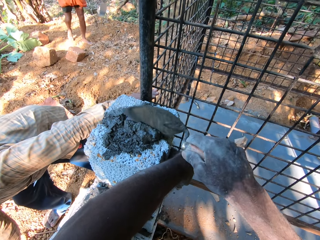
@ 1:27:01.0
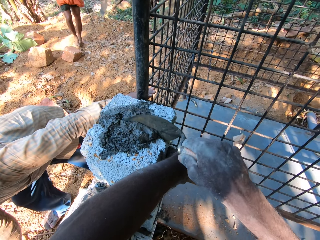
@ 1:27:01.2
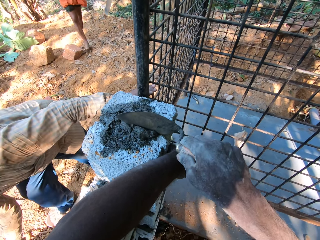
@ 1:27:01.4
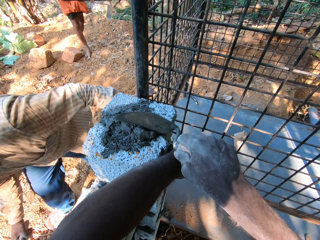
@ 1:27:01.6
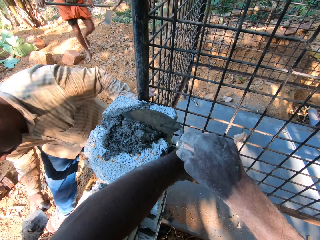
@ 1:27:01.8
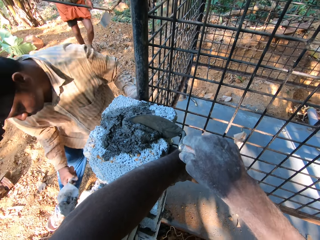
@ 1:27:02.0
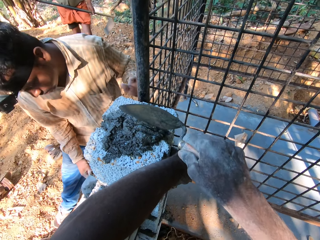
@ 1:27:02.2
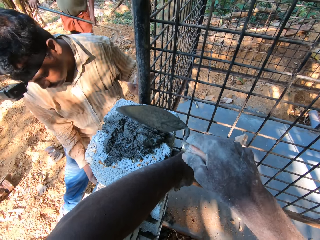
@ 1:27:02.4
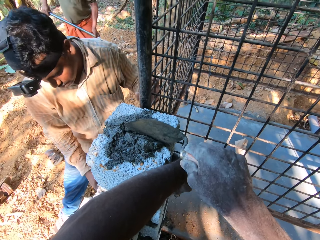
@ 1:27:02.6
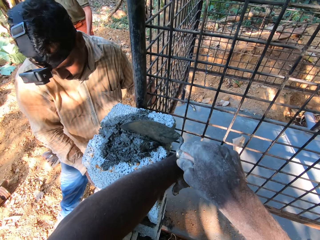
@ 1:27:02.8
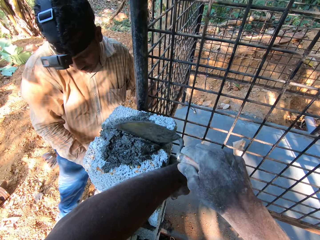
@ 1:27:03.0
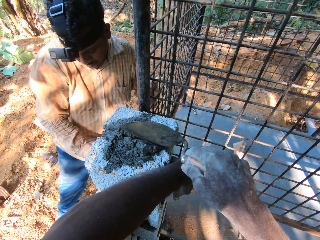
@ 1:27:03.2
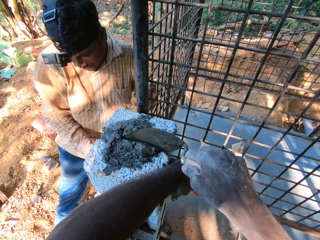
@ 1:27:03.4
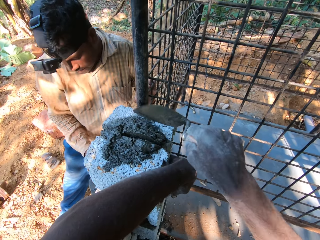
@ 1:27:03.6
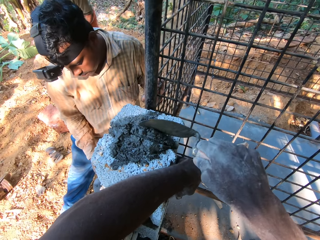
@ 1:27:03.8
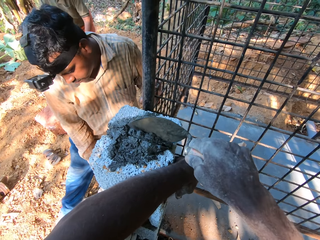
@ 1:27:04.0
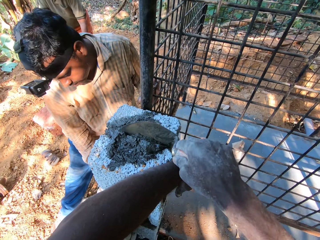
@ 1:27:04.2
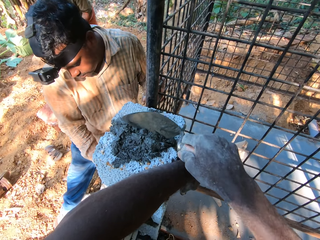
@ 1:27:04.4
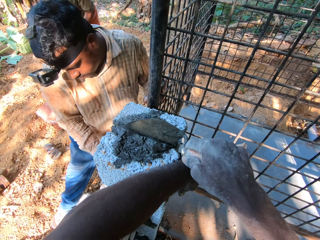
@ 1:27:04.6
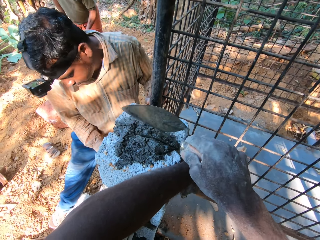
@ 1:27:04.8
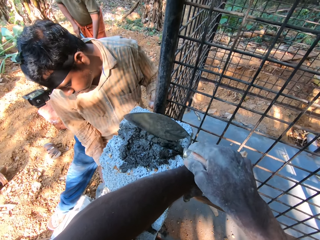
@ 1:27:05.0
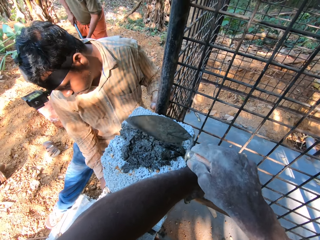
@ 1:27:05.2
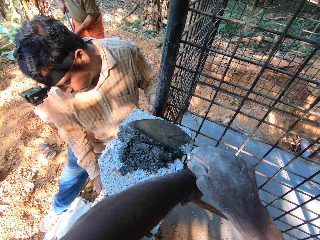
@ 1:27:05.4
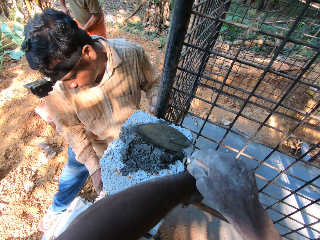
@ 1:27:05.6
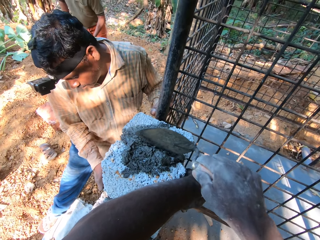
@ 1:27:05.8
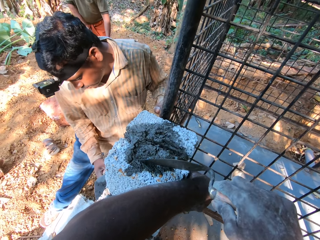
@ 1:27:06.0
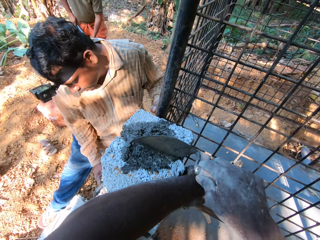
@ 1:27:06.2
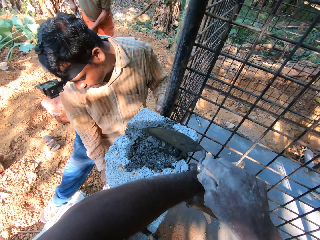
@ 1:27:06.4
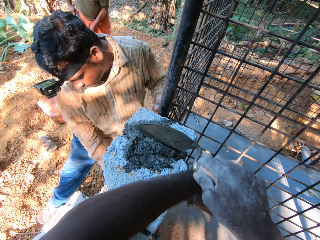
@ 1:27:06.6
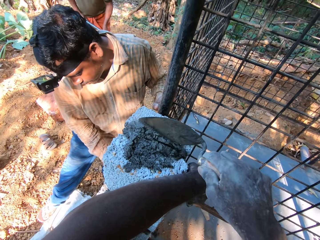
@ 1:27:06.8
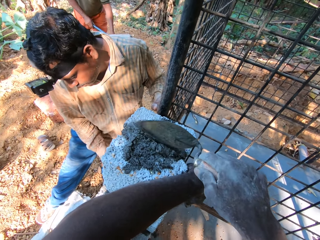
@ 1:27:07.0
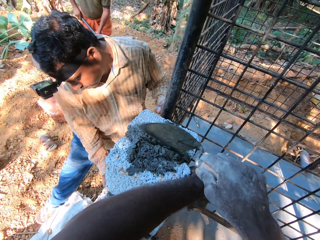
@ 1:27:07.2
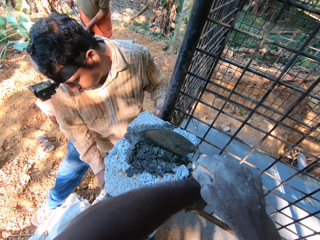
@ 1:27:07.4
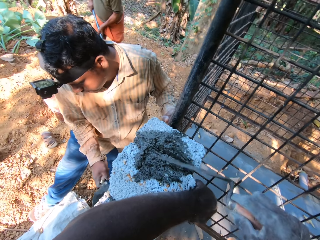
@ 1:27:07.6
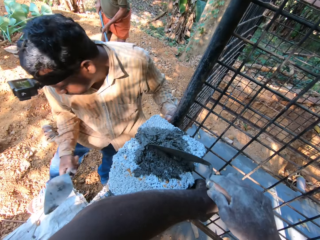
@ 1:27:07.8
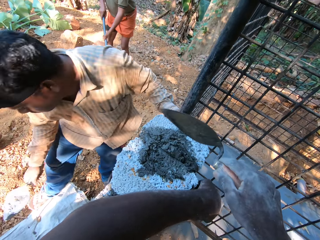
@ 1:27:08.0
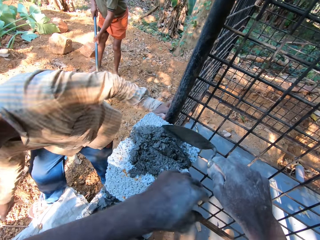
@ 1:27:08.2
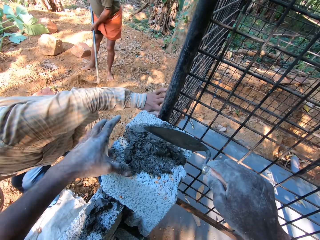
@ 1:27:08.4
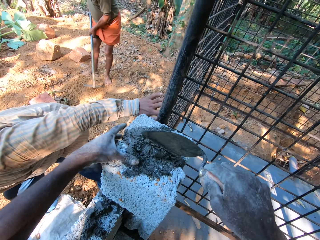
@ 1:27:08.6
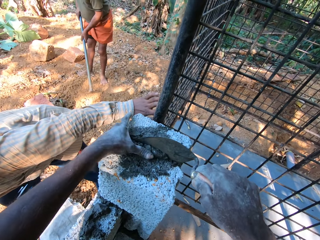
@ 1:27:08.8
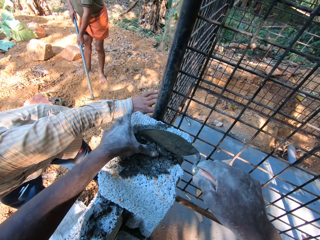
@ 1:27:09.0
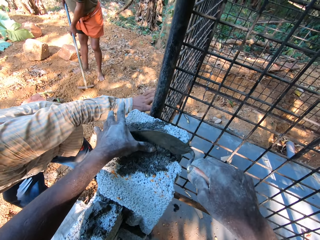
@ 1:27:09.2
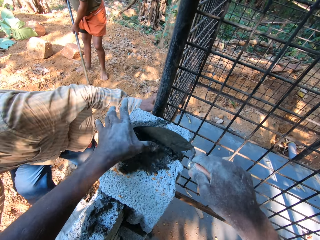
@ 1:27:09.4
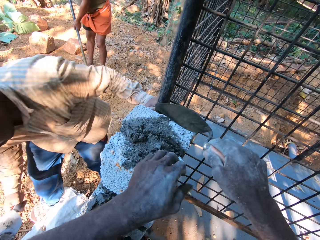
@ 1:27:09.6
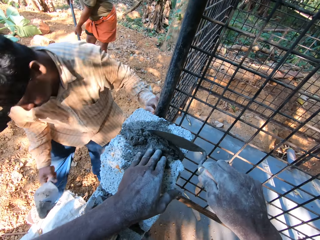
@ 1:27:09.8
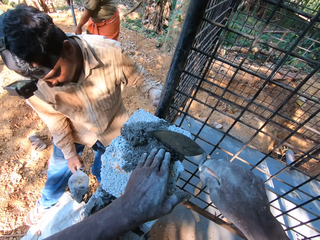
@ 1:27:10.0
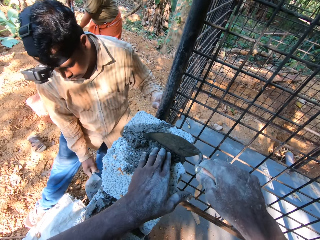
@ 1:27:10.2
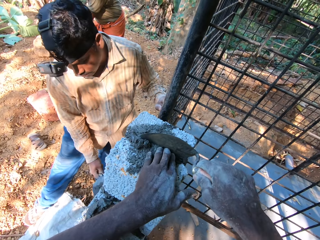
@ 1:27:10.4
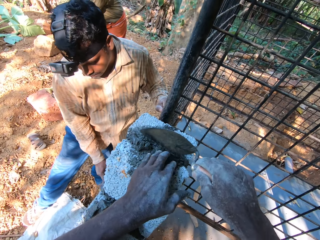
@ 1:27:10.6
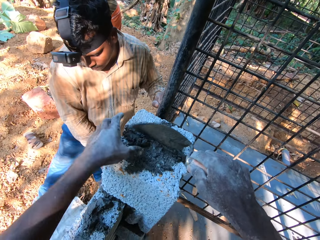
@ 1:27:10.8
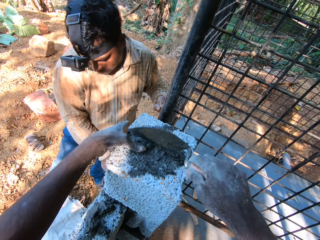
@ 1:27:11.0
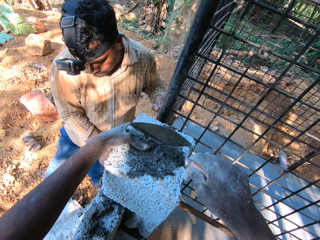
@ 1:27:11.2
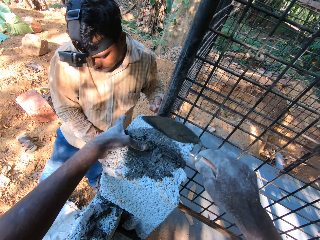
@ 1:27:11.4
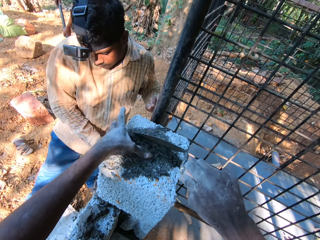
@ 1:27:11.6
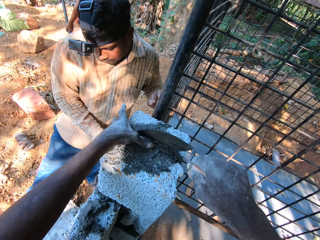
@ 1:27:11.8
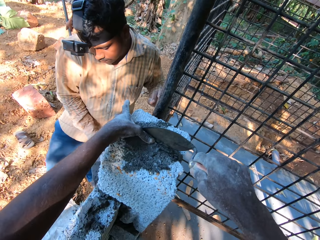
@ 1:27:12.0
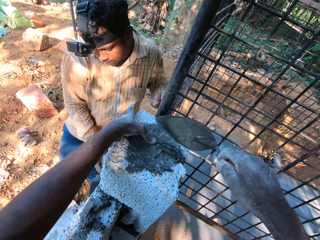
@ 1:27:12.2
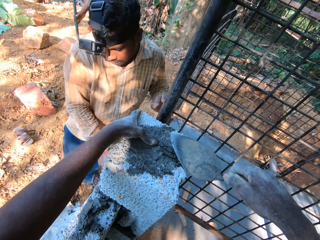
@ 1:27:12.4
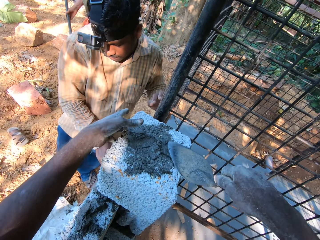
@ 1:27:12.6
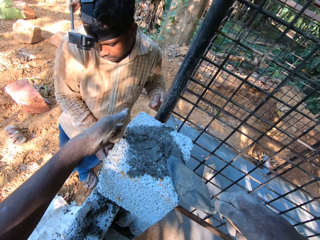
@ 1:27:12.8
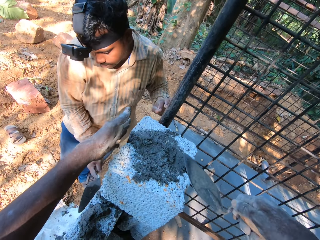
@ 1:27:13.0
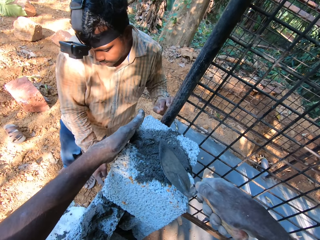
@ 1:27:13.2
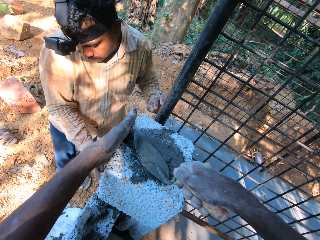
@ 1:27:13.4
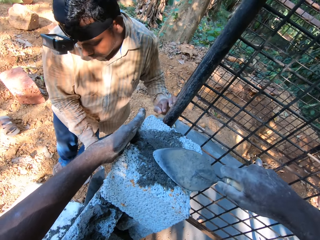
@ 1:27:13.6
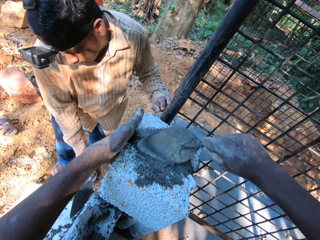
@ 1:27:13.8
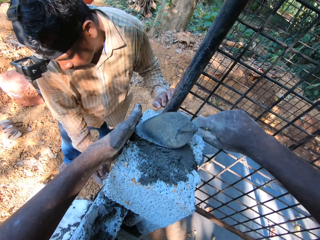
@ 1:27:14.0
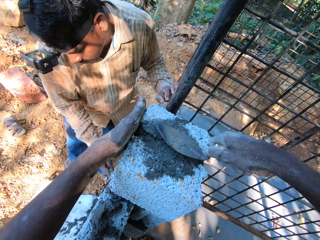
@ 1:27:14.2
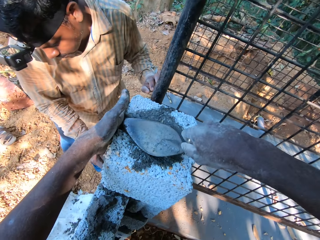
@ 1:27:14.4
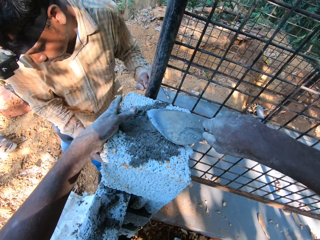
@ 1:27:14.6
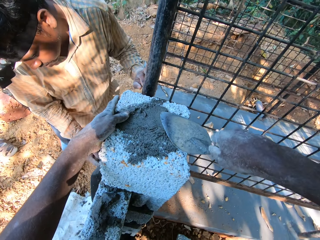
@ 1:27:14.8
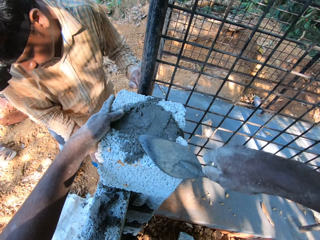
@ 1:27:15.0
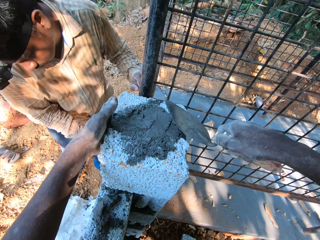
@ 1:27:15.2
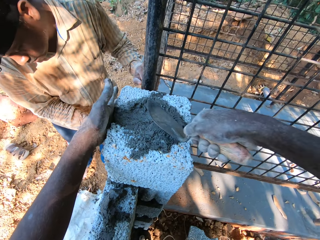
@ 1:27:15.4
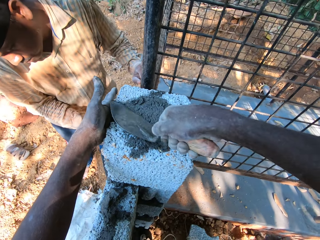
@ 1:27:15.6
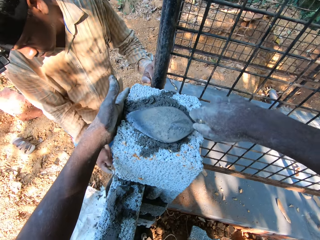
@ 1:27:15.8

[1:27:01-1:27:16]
A man scoops concrete from the bowl with a trowel. The man smears the mortar in the hand trowel on the fence with his right hand. The man places the concrete on a wall with the trowel. Another man digs the floor with the hoe in his hands. The first man scoops the concrete from the bowl with the trowel. The first man places the concrete on the wall with the trowel. The first man smears the mortar in the hand trowel on the fence with his right hand. The camera wearer smoothens the mortar on the bricks on the fence with the hand trowel in his right hand.

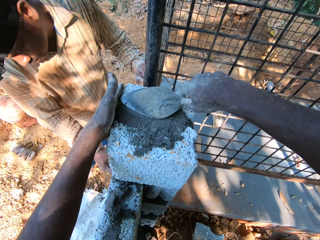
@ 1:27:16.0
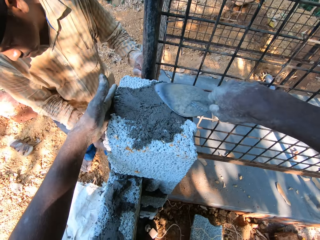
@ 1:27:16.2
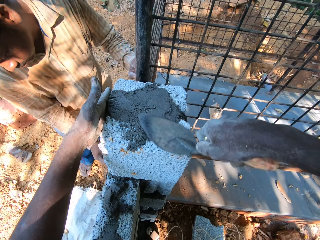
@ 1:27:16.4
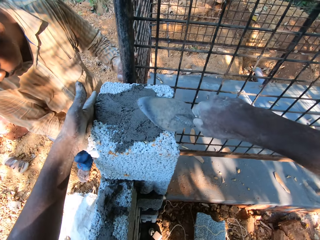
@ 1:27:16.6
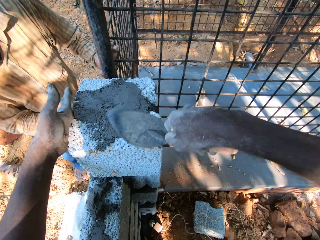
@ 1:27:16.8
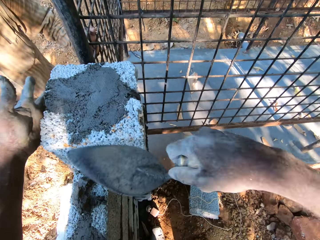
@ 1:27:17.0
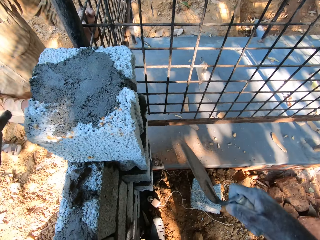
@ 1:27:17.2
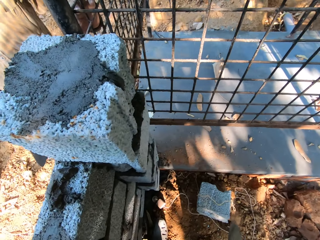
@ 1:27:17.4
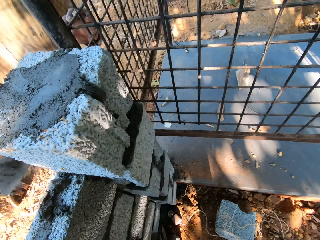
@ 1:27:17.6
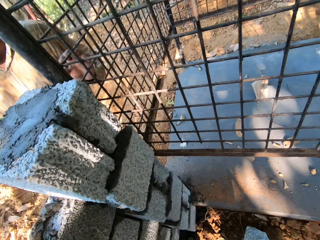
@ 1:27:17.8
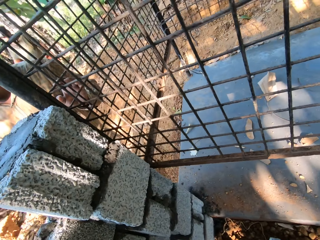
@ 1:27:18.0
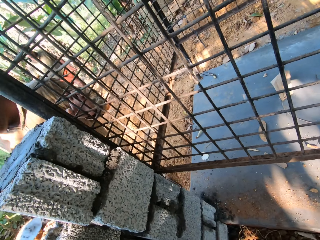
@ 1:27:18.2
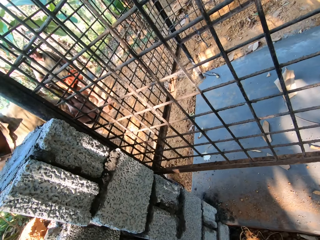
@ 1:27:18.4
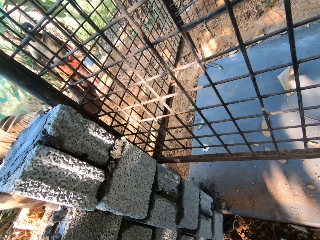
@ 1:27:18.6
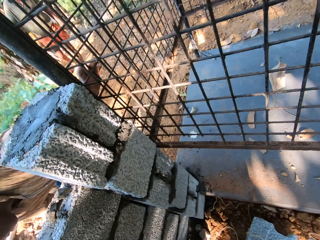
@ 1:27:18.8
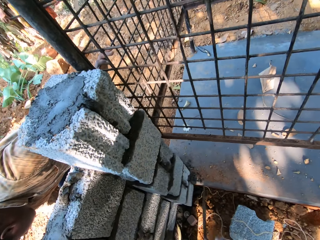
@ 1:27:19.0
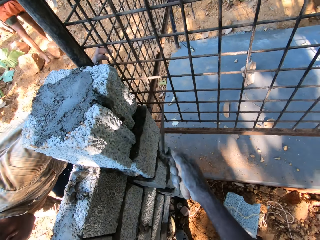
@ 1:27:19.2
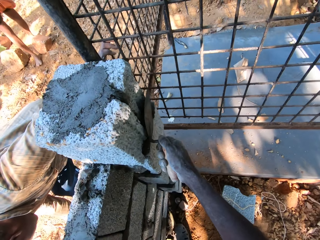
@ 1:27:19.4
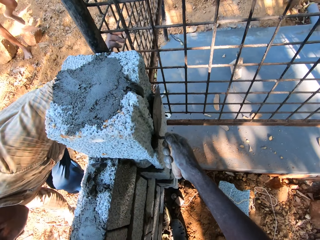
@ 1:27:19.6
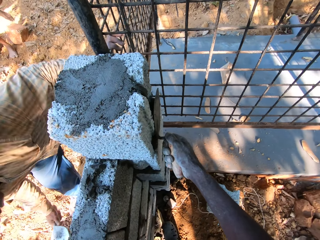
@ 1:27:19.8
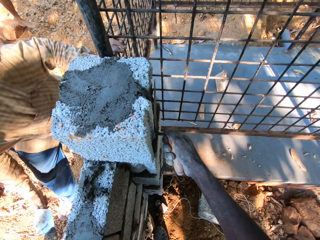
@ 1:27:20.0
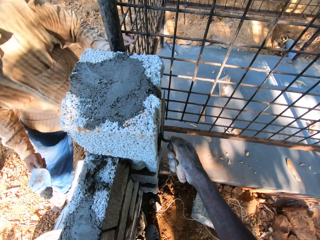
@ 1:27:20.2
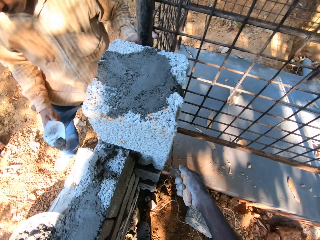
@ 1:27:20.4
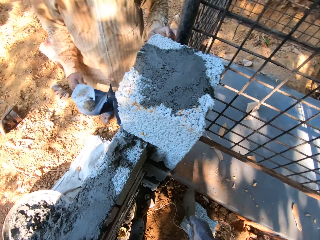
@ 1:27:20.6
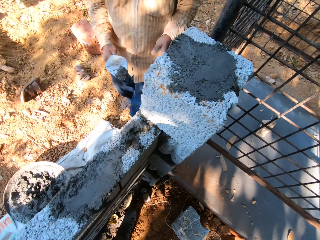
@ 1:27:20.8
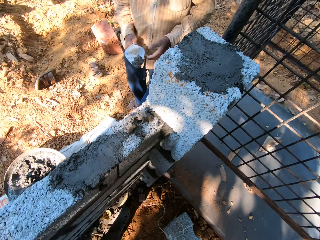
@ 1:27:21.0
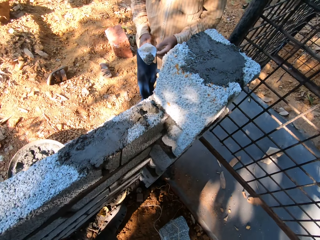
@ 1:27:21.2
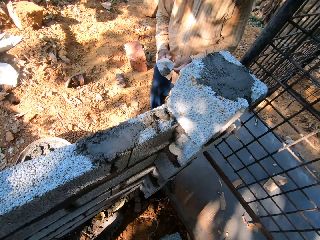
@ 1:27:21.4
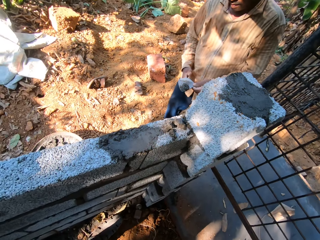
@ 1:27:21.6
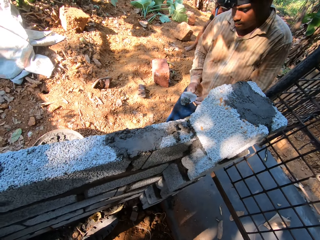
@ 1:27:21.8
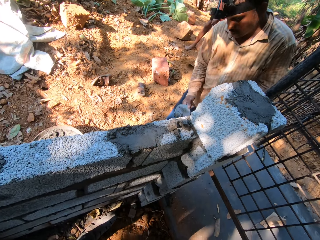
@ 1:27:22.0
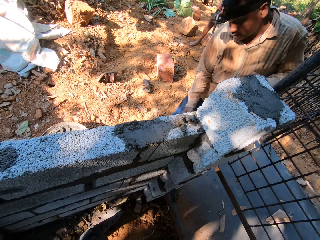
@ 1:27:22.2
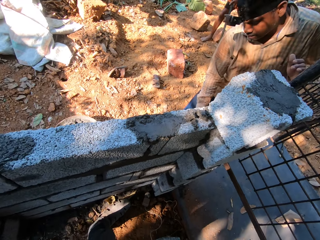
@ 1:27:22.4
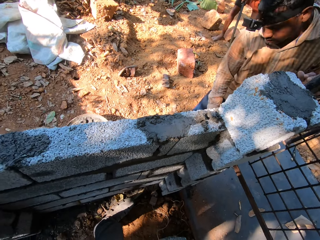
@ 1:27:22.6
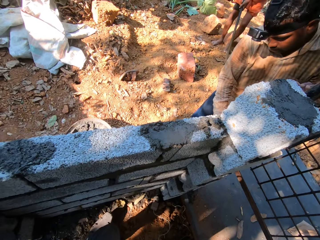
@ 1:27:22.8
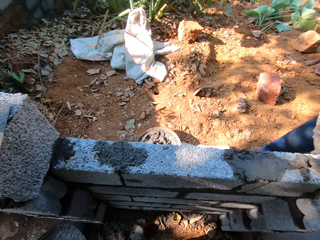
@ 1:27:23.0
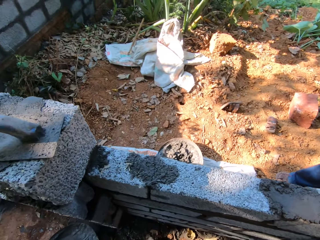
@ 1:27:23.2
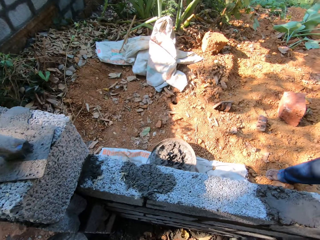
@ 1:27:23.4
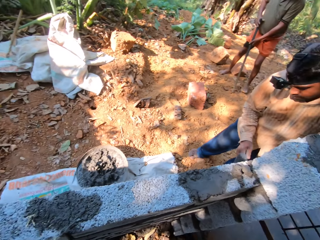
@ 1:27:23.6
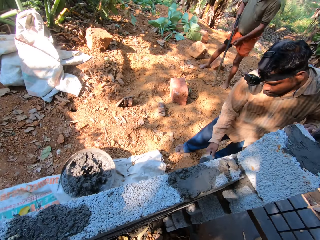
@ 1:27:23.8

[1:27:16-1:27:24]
The camera wearer looks around the construction site. The man packs some mortar from a head pan on the floor with the hand trowel in his right hand. The camera wearer moves around the construction site. The man smears the mortar in the hand trowel on the fence with his right hand.
